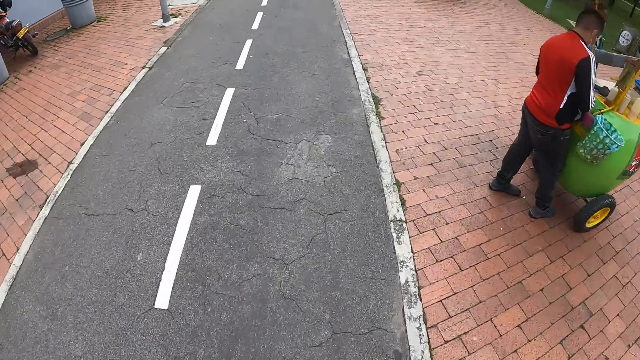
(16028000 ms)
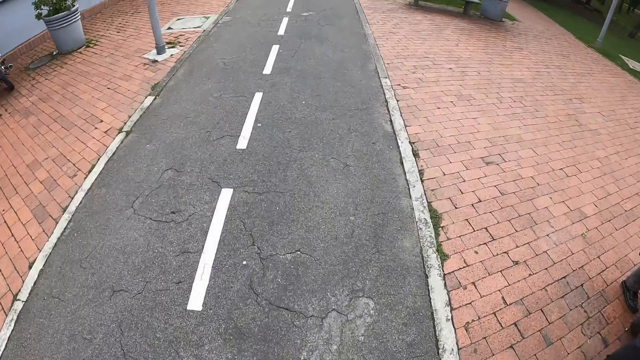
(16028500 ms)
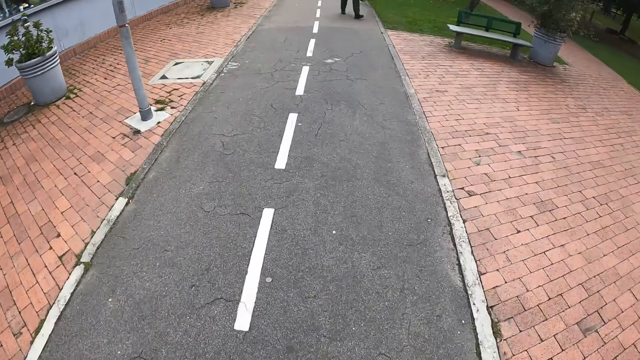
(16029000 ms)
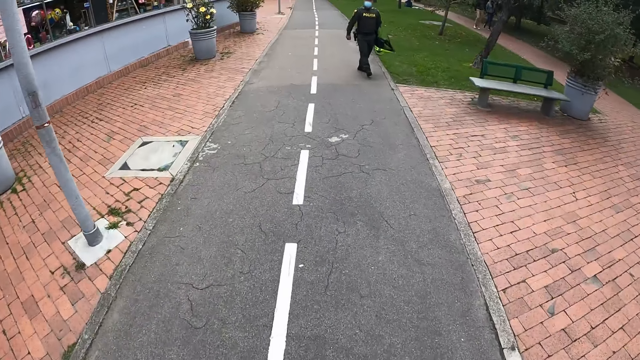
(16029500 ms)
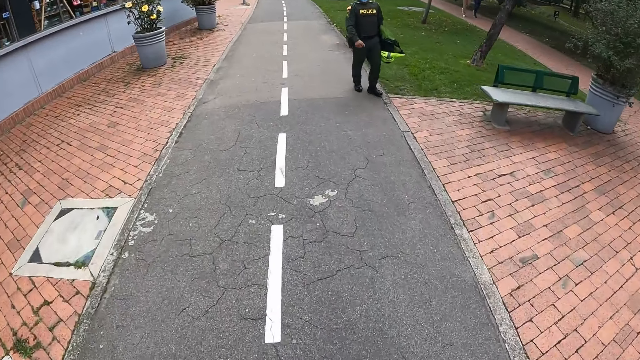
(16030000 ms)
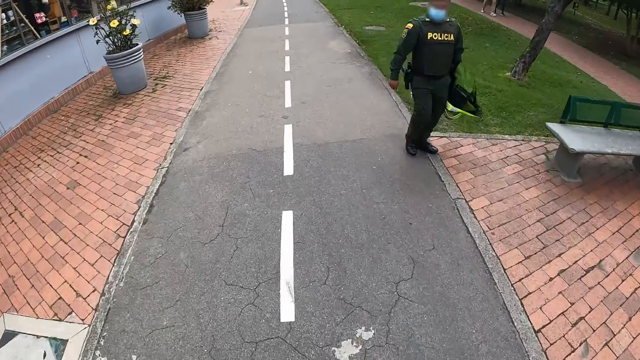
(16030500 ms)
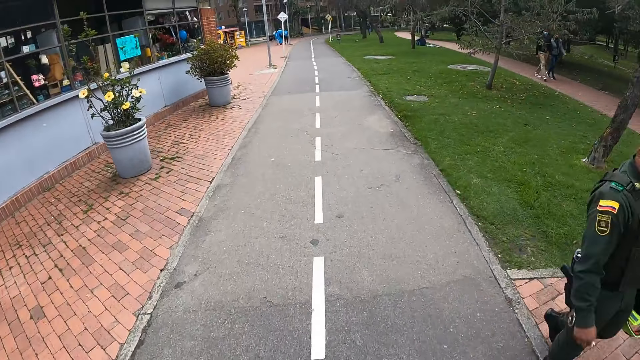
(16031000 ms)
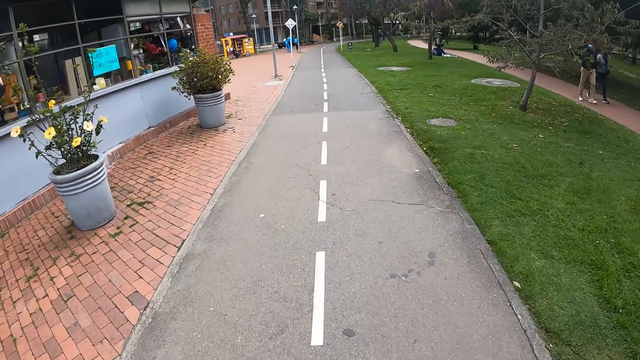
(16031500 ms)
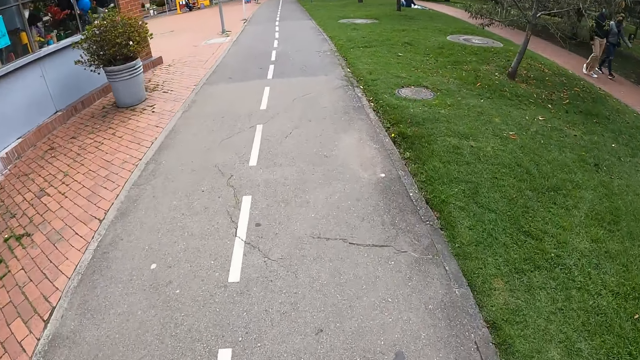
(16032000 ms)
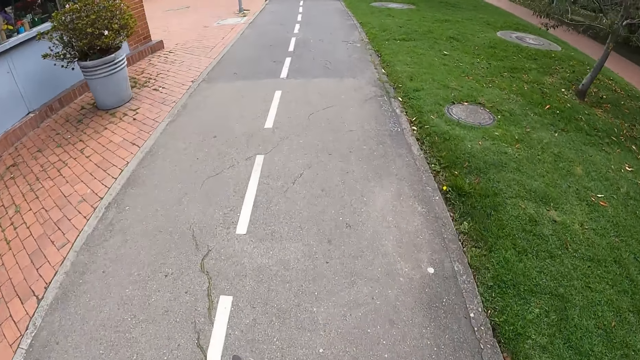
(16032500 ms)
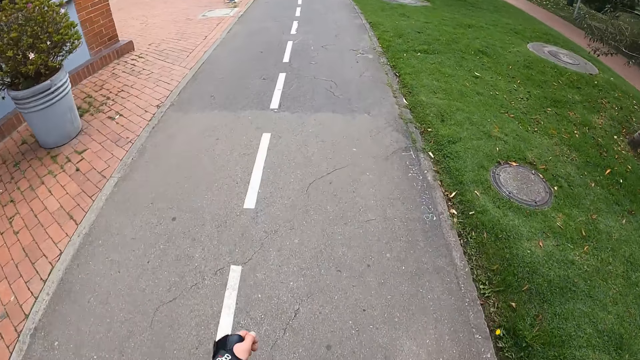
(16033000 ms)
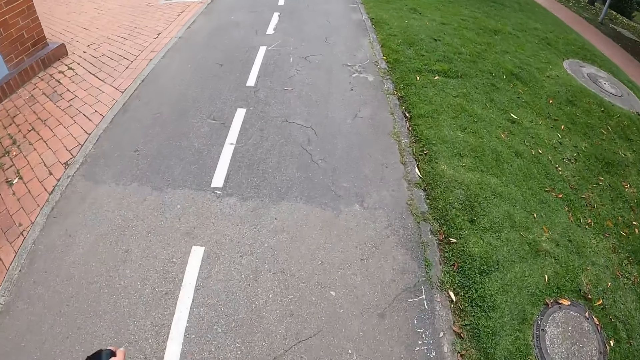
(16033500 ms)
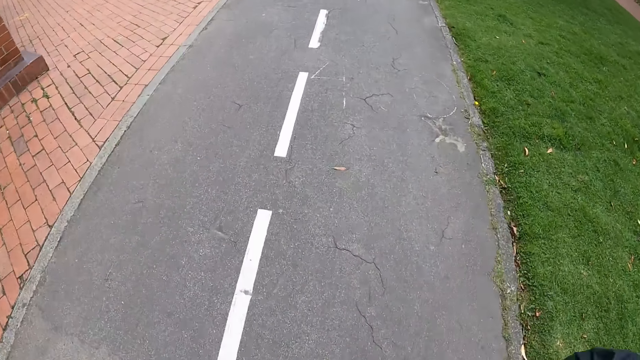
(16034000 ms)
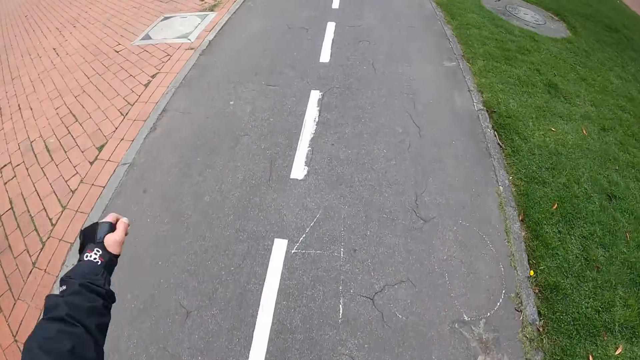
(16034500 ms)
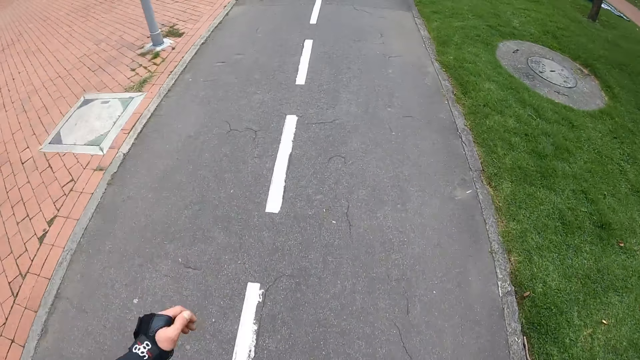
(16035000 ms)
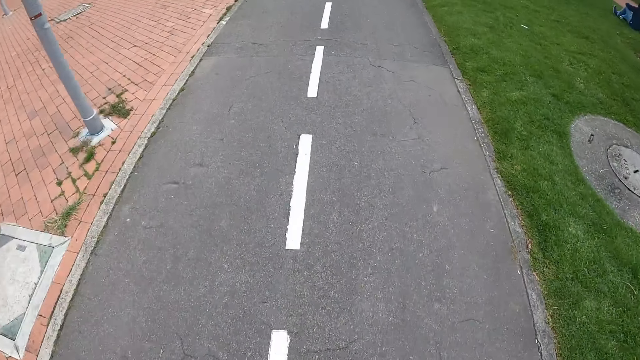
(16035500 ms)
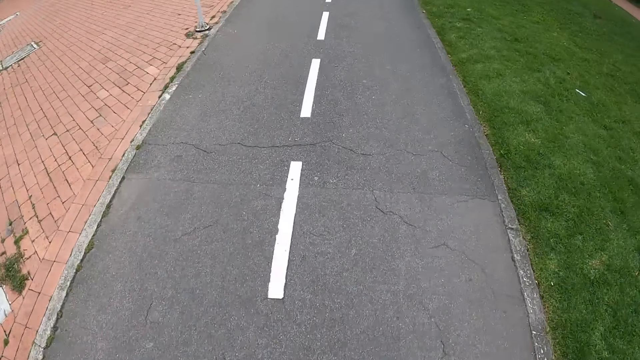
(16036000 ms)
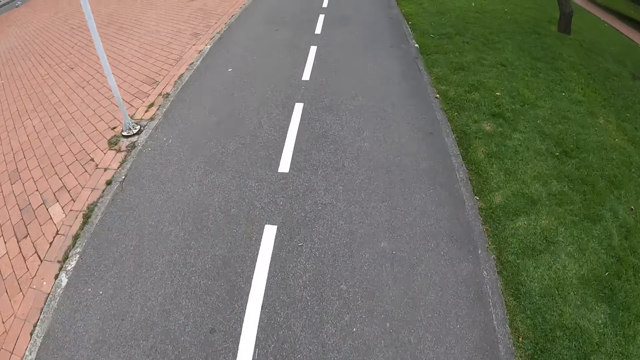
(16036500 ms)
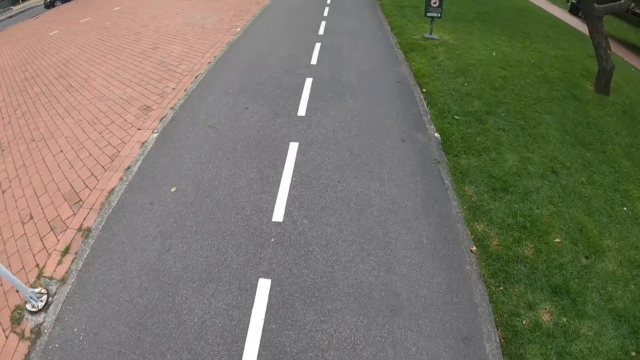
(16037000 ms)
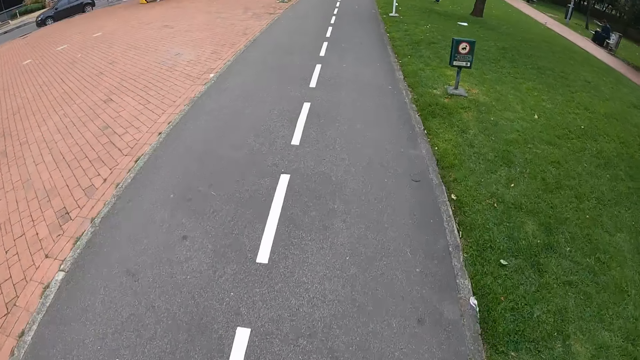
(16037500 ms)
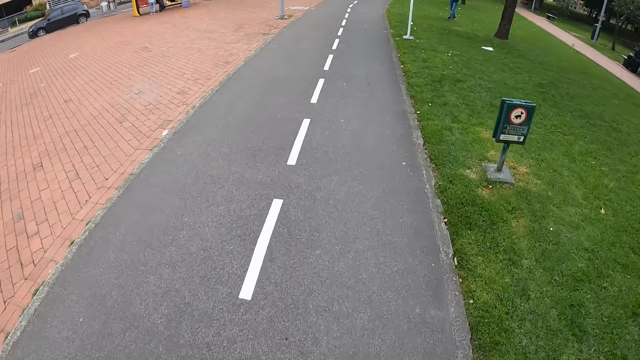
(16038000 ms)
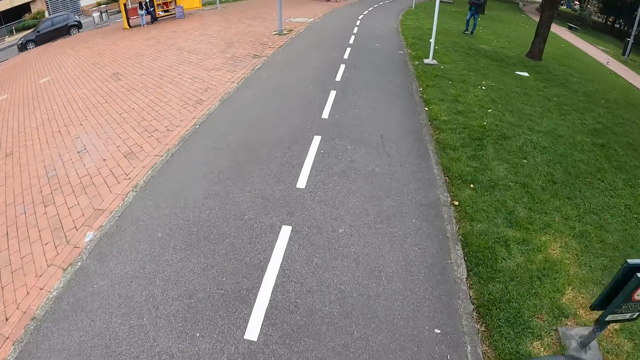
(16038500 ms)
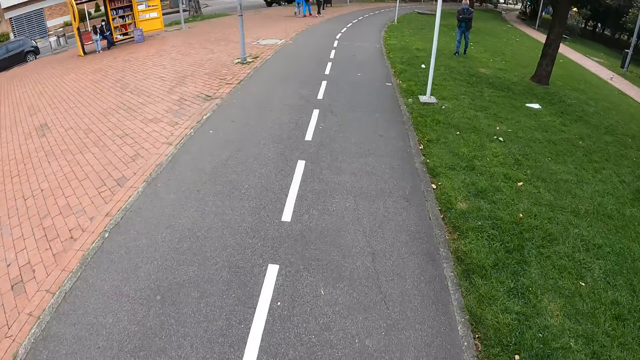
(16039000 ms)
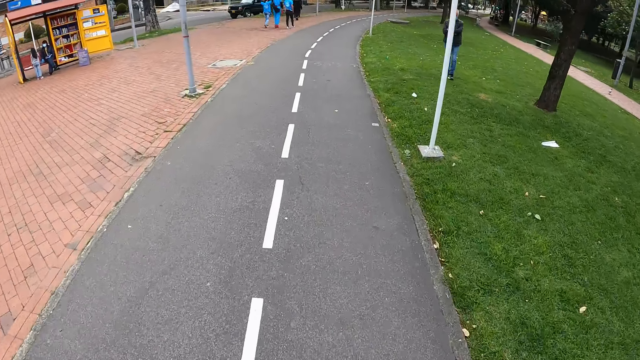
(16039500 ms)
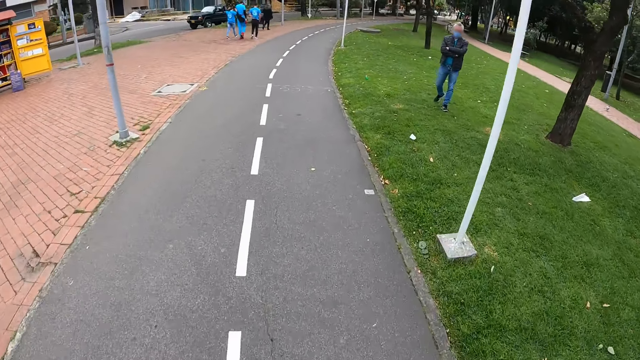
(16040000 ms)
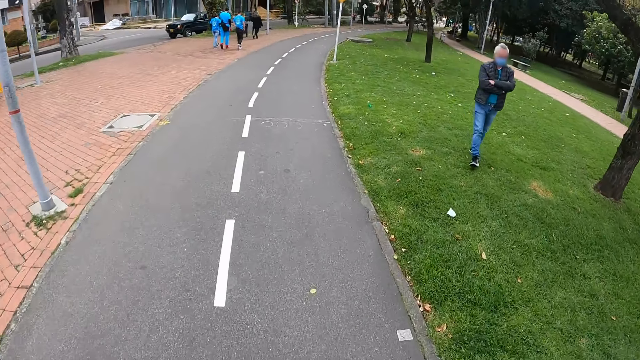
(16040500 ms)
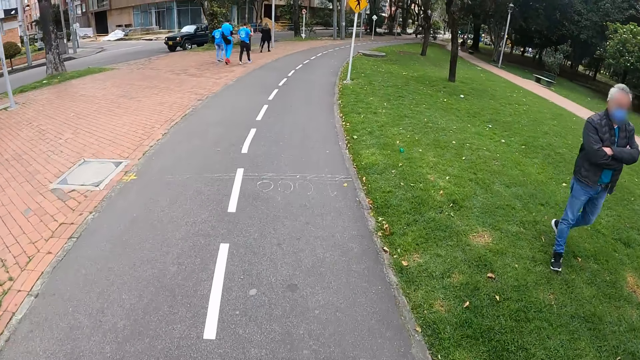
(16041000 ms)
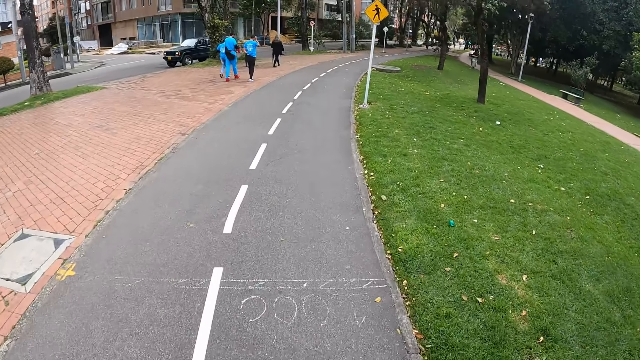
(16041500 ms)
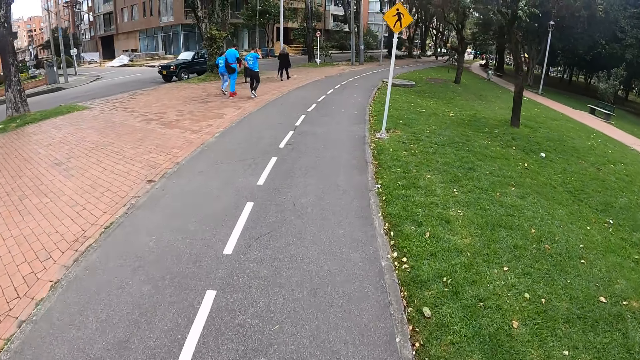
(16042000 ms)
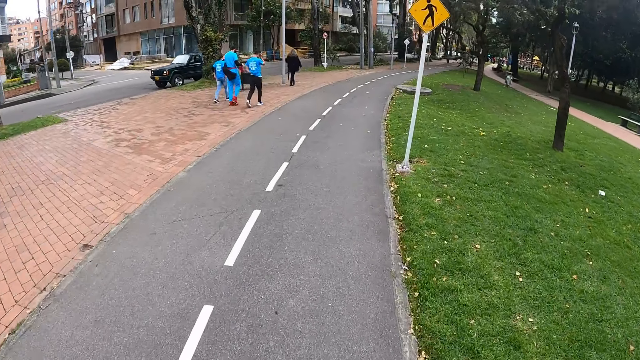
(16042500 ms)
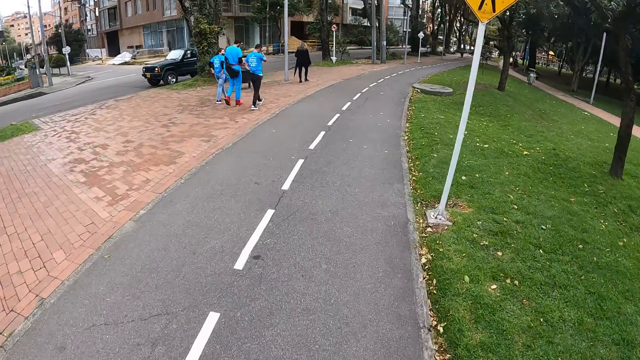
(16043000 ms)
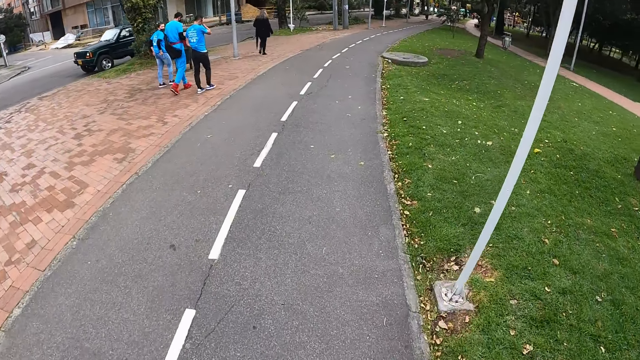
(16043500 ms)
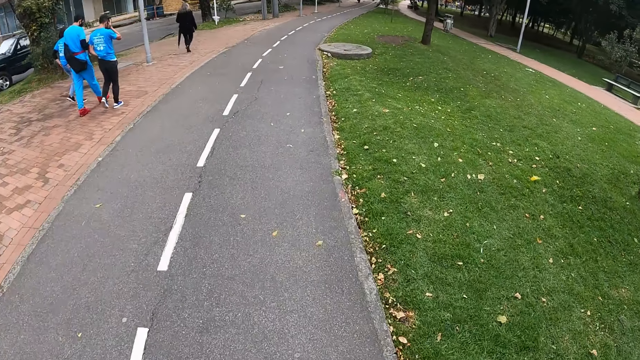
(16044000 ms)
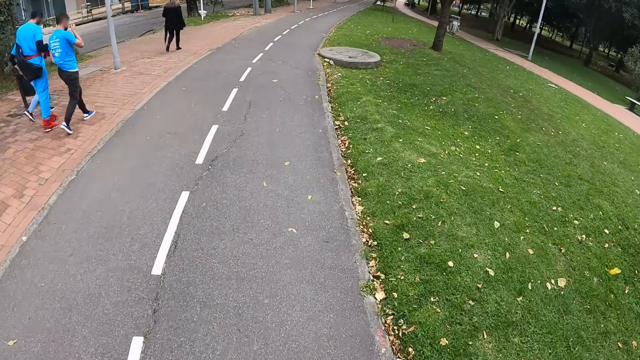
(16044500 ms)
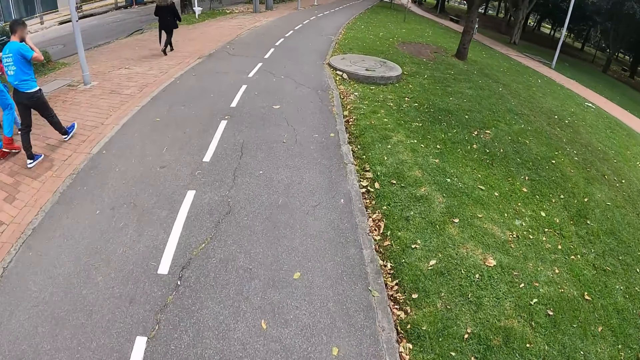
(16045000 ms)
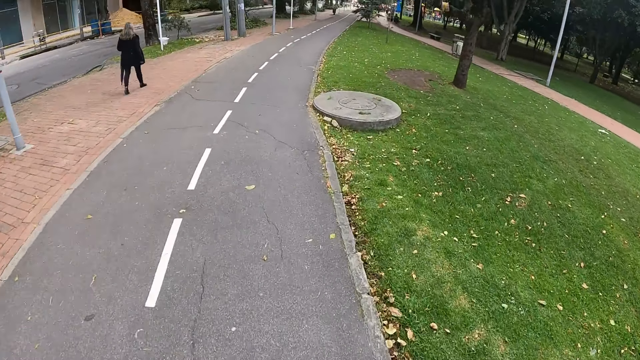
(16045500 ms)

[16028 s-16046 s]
A man walks on the road towards the camera wearer. Another man walks on the road towards the camera wearer. Another man walks on the road. Another man walks on the road. Another man walks on the road. Another man walks on the road.
